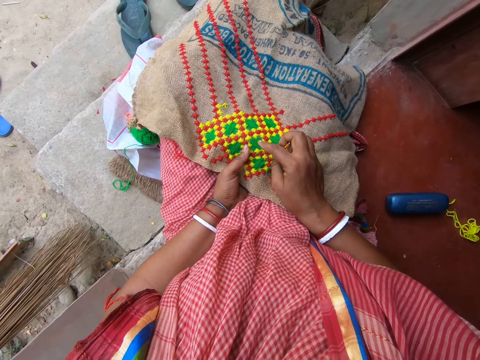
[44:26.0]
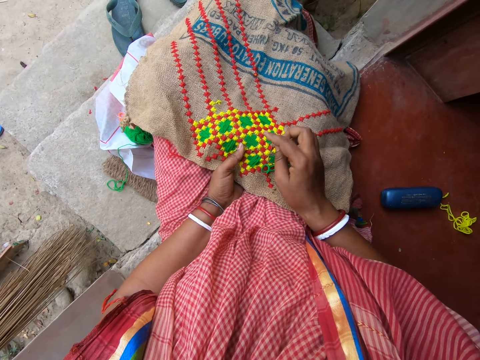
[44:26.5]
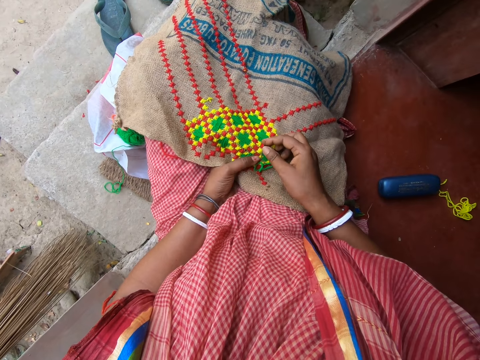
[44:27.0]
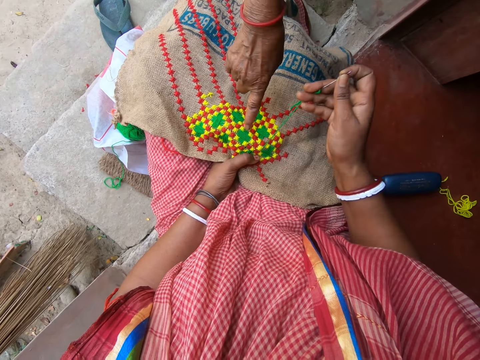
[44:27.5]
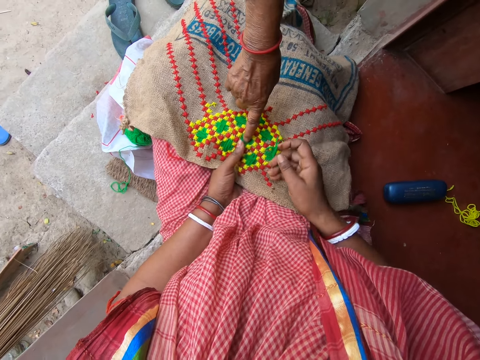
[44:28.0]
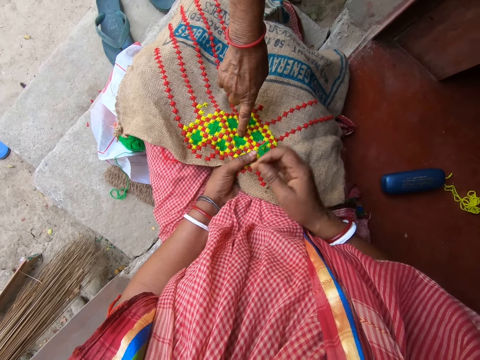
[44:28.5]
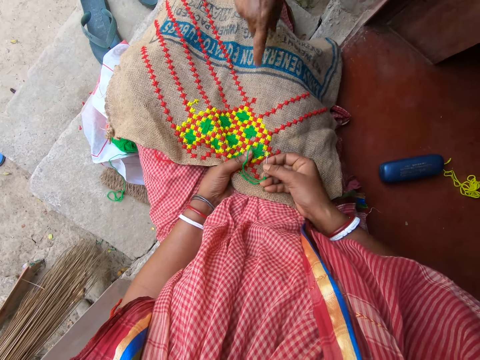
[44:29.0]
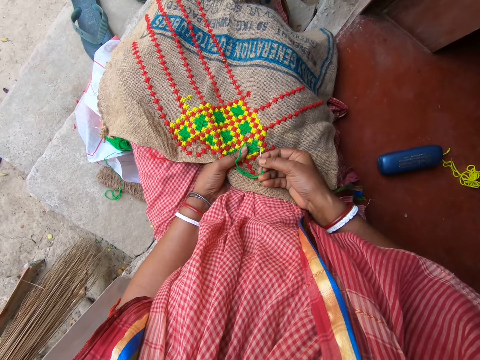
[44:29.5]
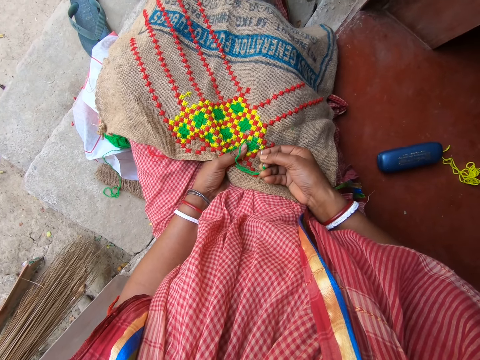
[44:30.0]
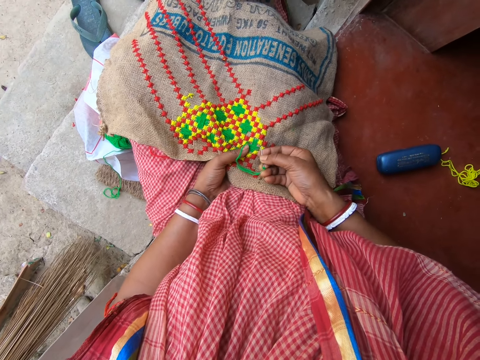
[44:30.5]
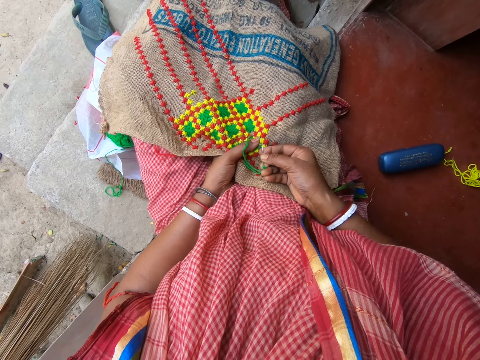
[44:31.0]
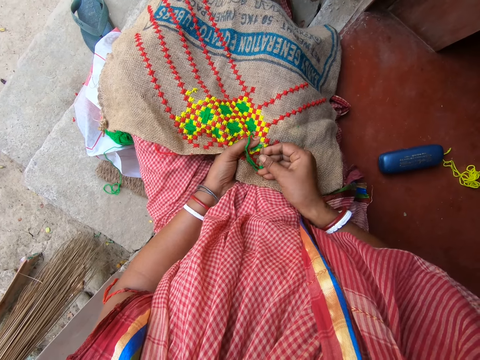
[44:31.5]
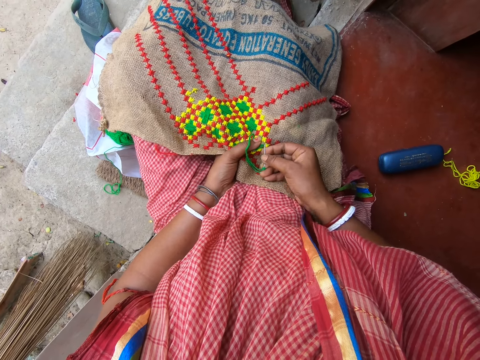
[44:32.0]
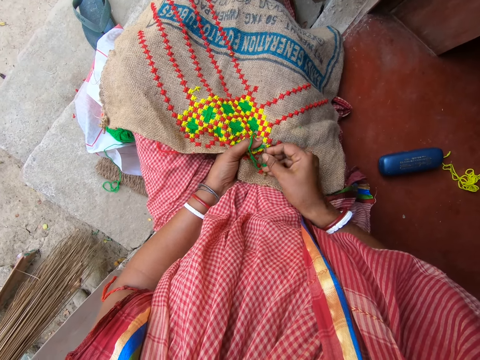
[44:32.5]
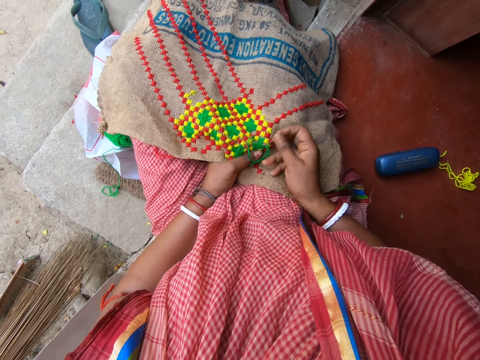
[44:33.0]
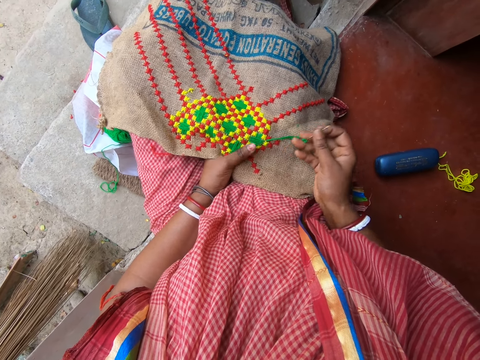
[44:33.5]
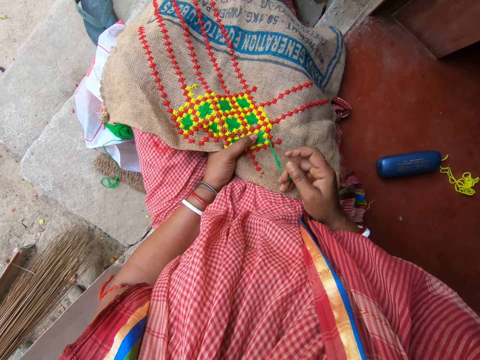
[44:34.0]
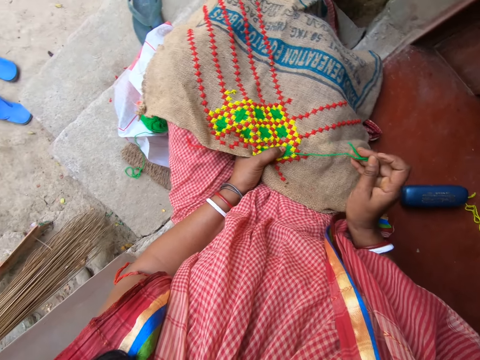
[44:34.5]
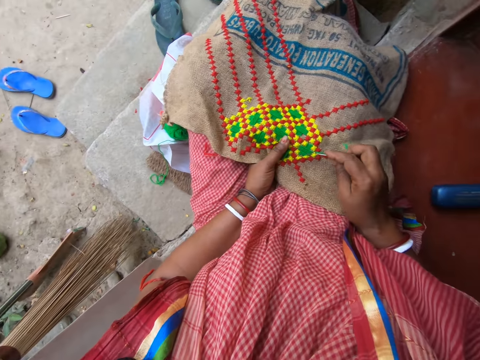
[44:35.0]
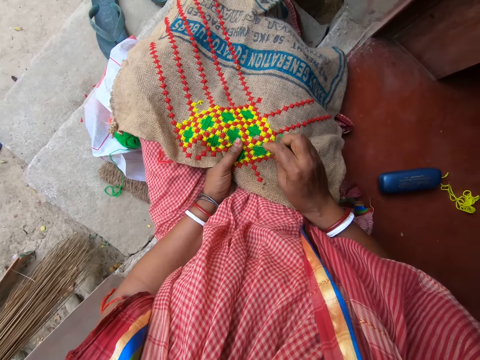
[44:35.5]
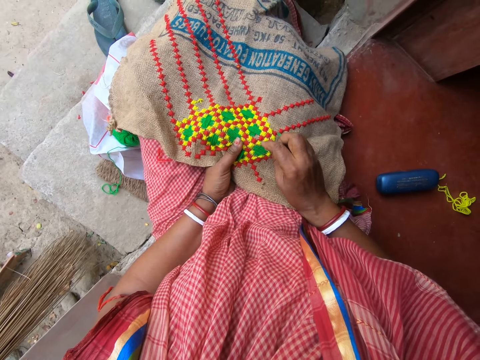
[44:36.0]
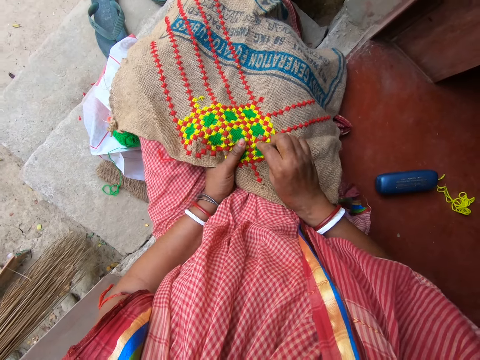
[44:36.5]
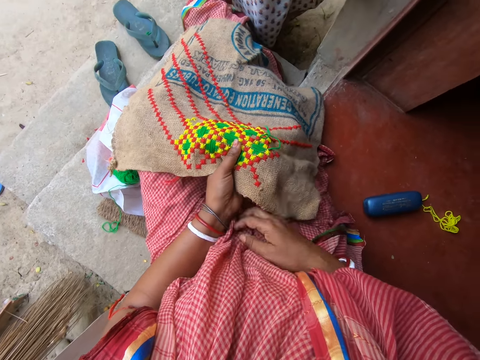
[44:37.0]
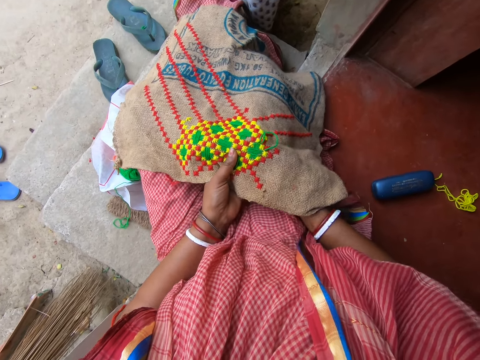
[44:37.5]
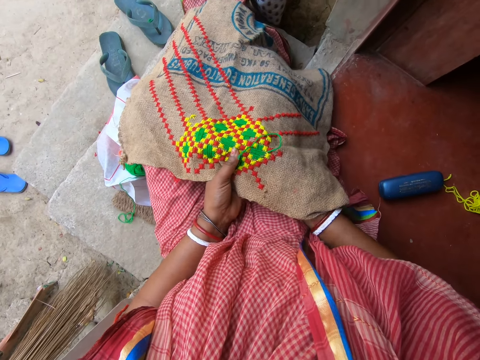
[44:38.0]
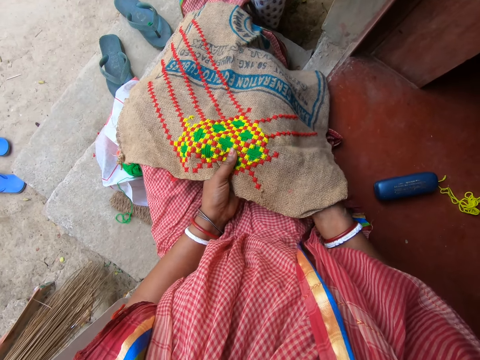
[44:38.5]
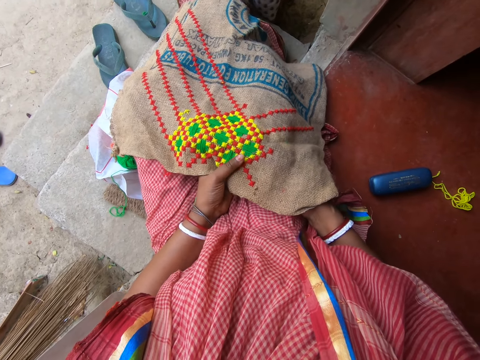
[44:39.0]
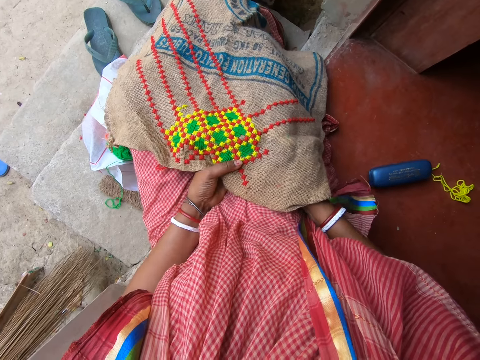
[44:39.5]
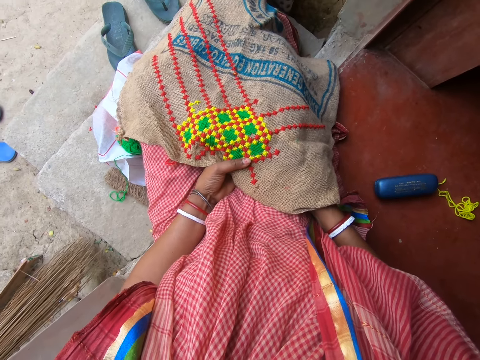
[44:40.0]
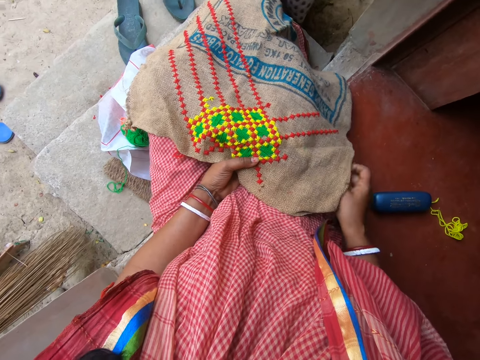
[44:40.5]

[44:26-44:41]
The camera wearer points a finger. A woman touches the fabric with her right hand. The camera wearer stitches. They pull the thread. They stitch. They pull the thread.

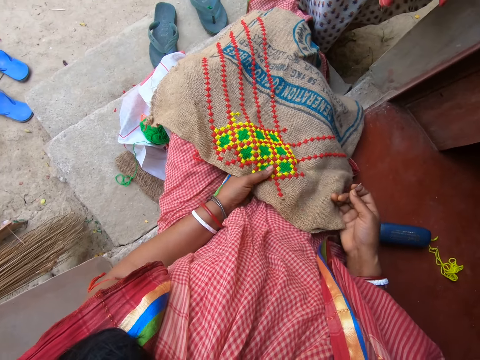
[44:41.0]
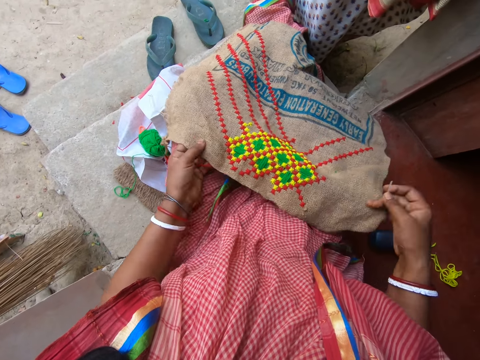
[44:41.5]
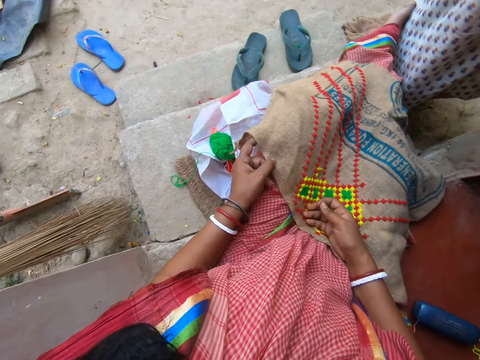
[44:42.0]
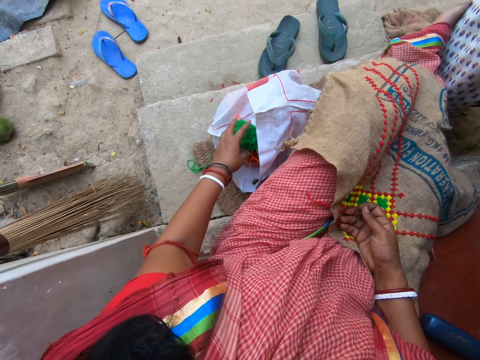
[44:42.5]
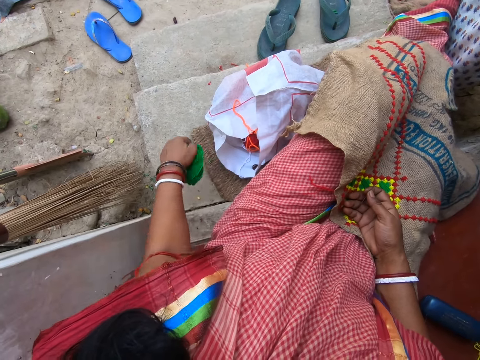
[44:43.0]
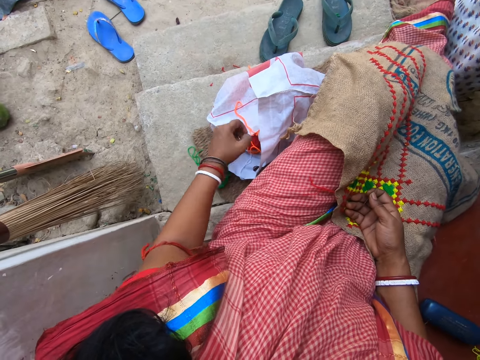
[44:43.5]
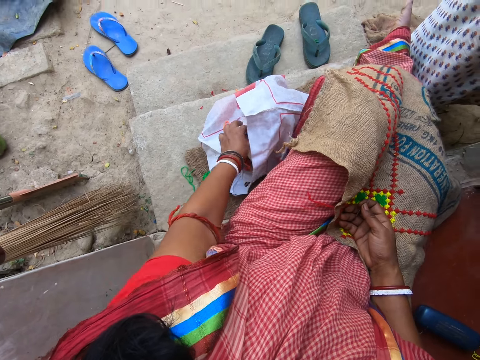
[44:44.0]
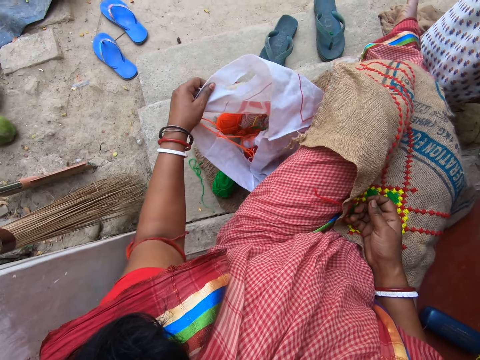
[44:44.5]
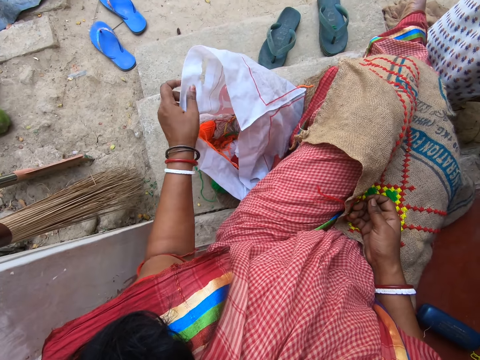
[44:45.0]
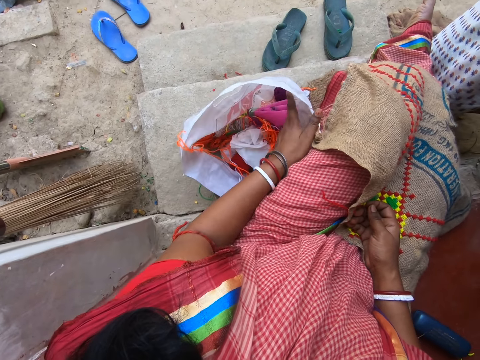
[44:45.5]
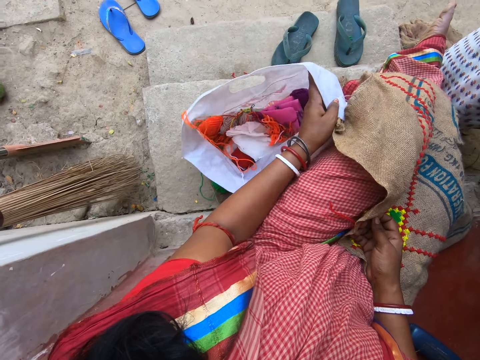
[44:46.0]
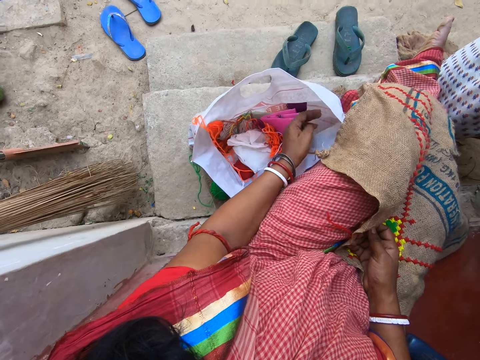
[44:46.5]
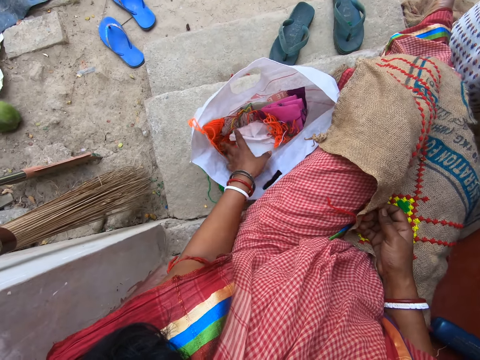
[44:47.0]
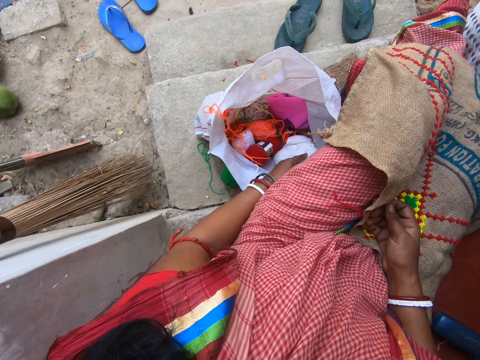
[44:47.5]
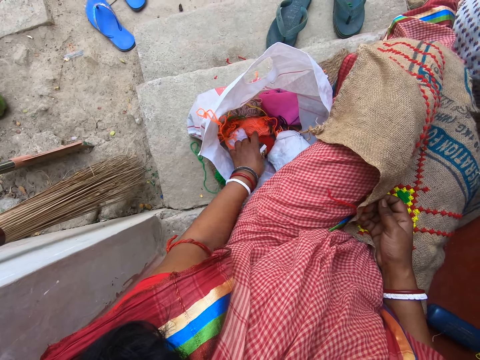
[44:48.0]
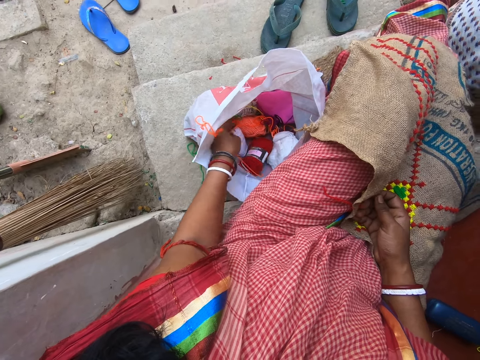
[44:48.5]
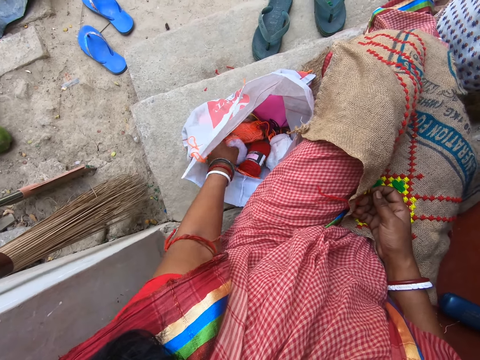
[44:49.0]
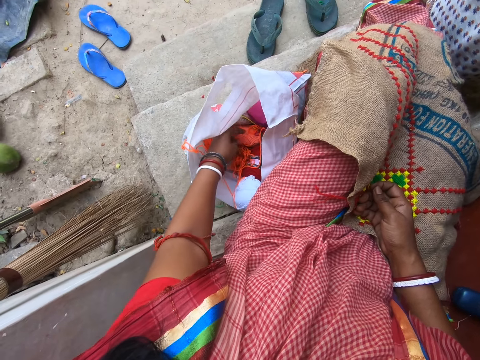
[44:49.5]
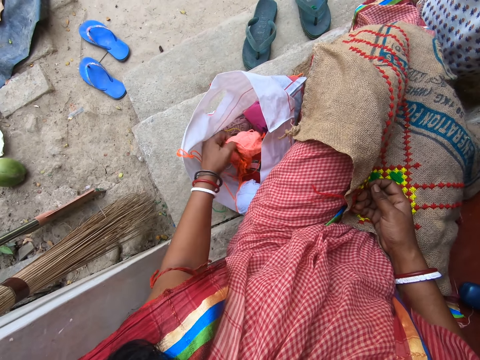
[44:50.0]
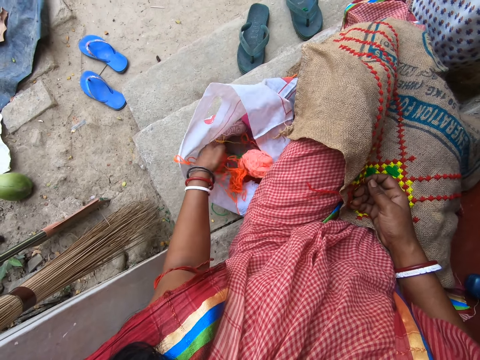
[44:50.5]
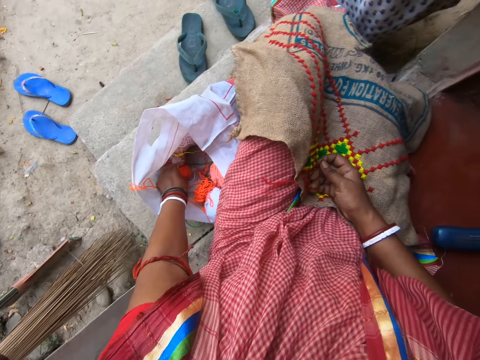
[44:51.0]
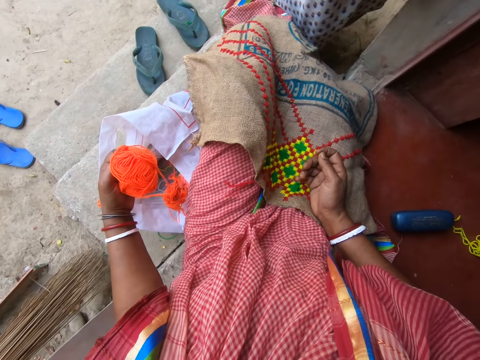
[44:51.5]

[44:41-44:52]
The camera wearer adjusts the cloth. She picks a roll of yarn from the fabric bag with her left hand. She drops the roll of yarn on the ground with her left hand. She adjusts the fabric bag on the ground with her left hand. She moves rolls of yarn in the fabric bag with her left hand. She searches in the bag. She picks a white roll of thread and drops the white thread. She picks a roll of yarn from the fabric bag with her left hand. She drops the roll of yarn in the fabric bag with her left hand. She picks a roll of yarn from the fabric bag with her left hand.
